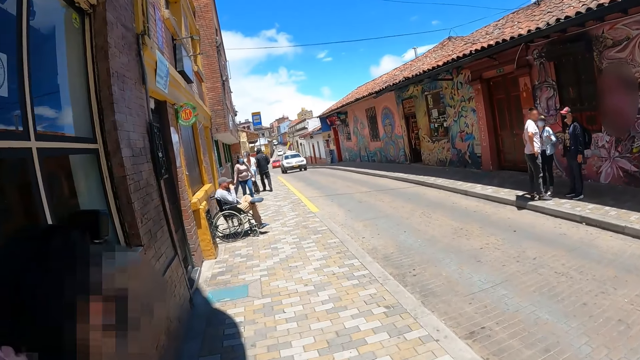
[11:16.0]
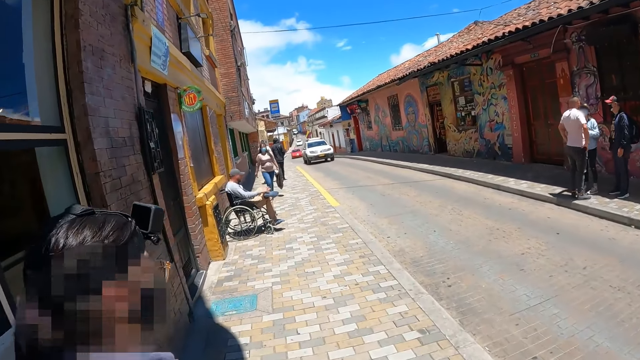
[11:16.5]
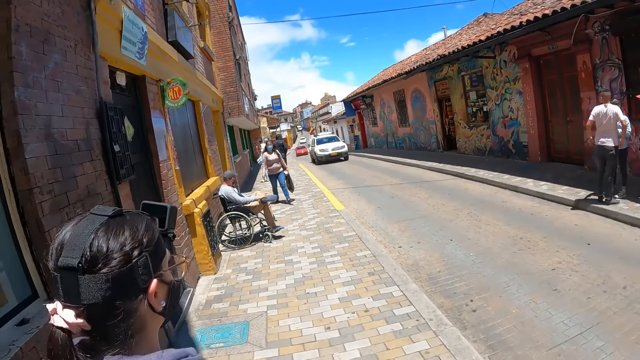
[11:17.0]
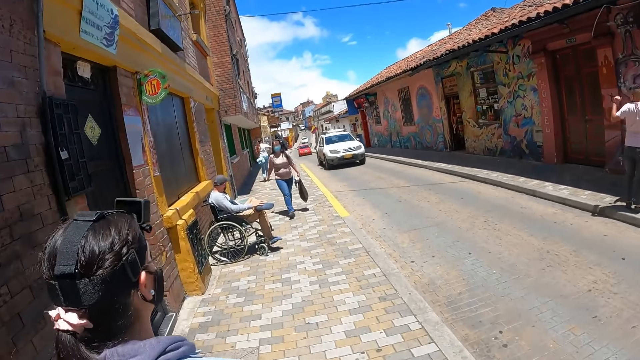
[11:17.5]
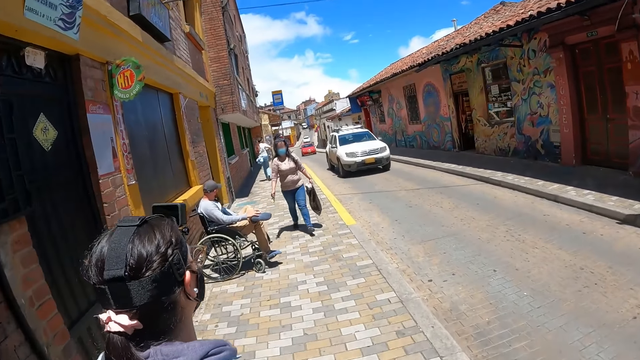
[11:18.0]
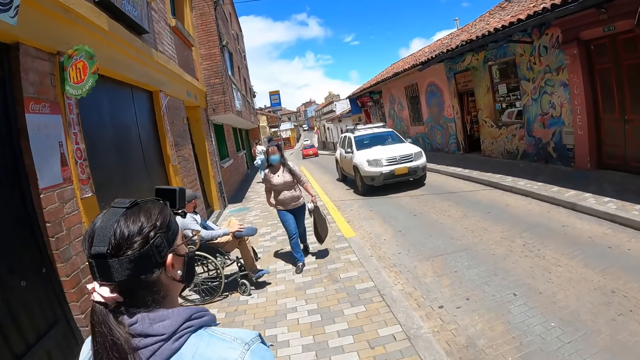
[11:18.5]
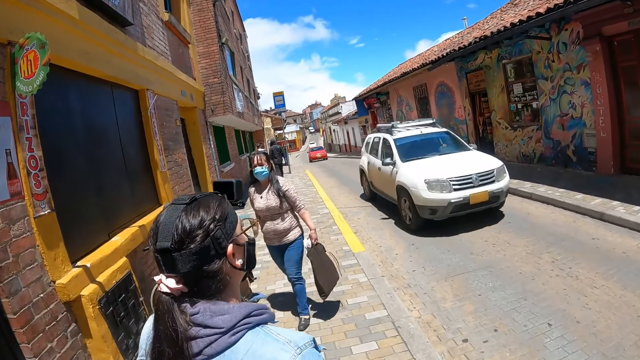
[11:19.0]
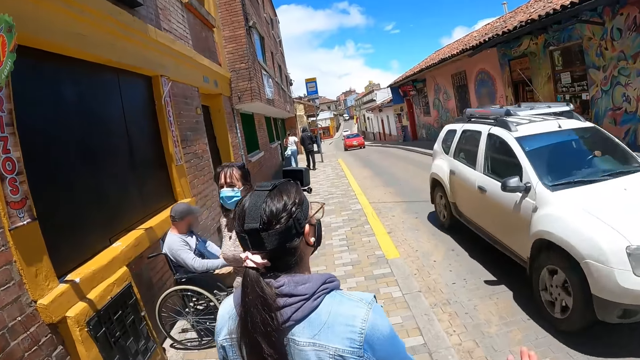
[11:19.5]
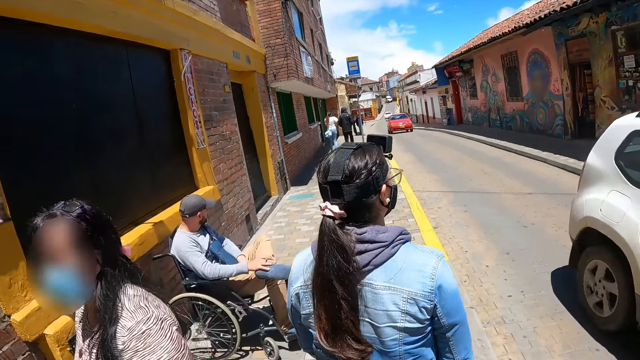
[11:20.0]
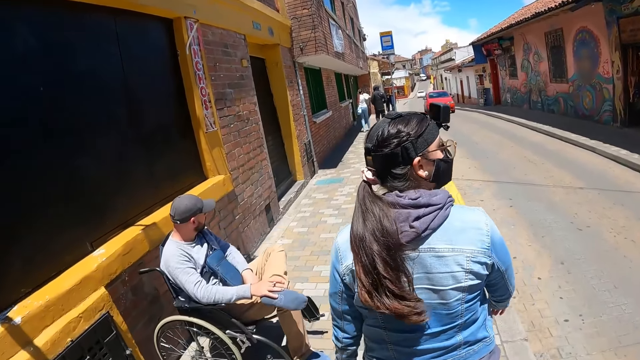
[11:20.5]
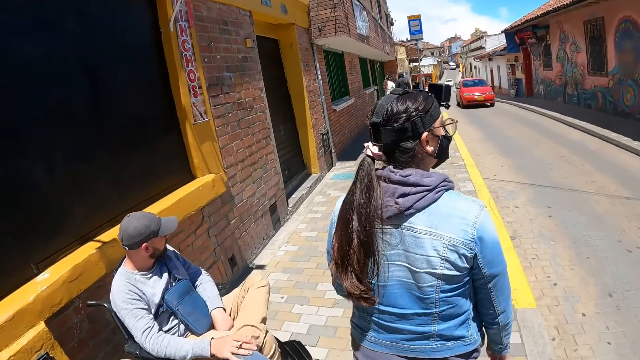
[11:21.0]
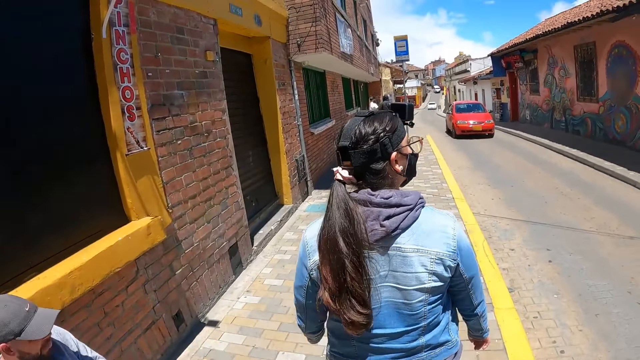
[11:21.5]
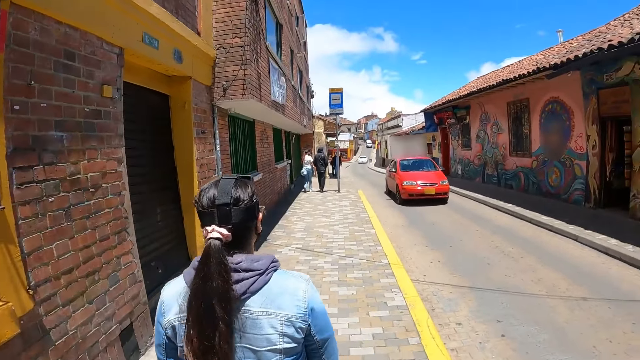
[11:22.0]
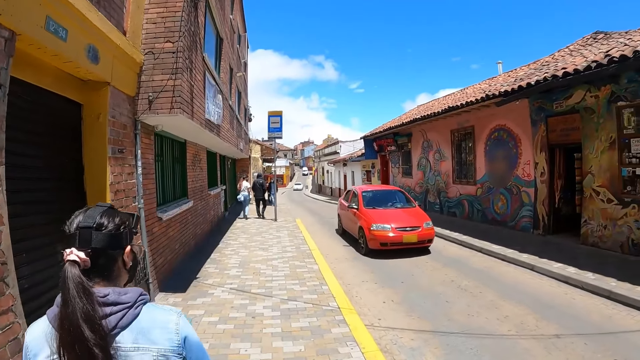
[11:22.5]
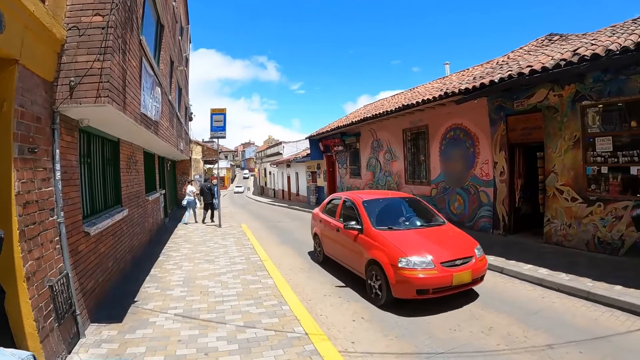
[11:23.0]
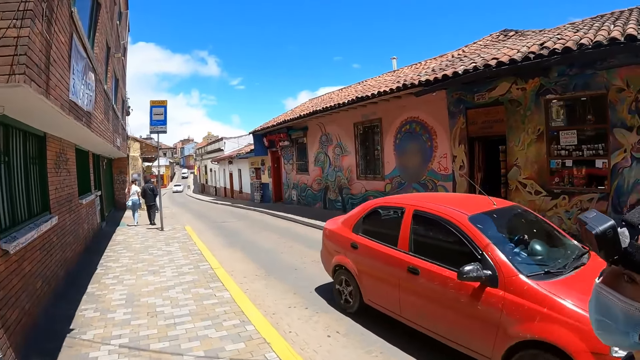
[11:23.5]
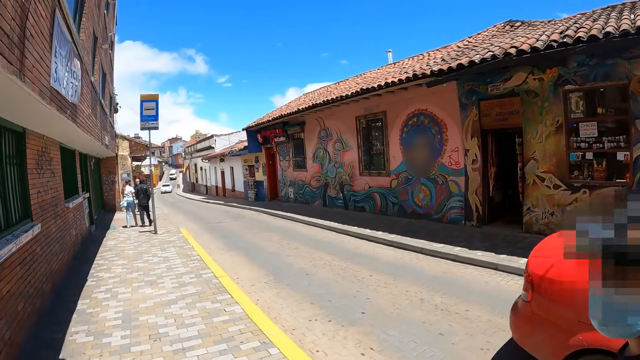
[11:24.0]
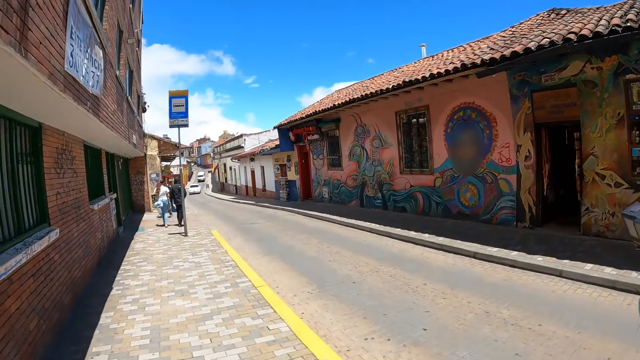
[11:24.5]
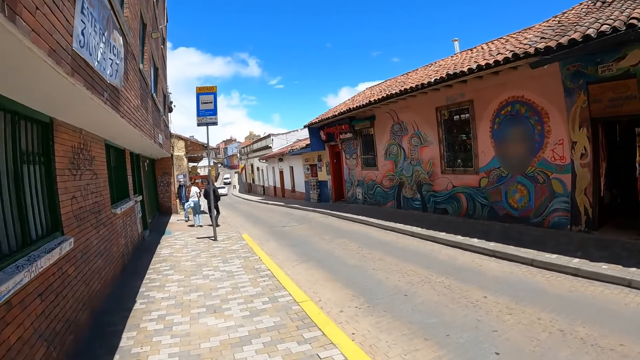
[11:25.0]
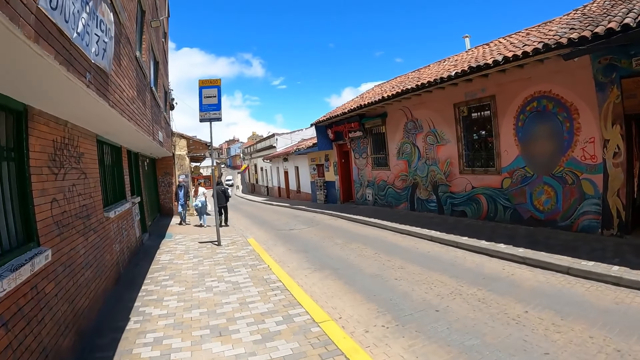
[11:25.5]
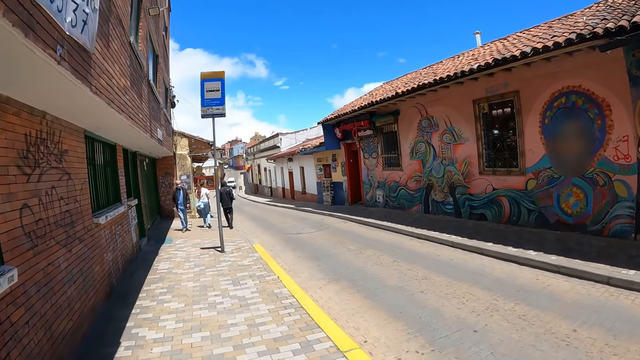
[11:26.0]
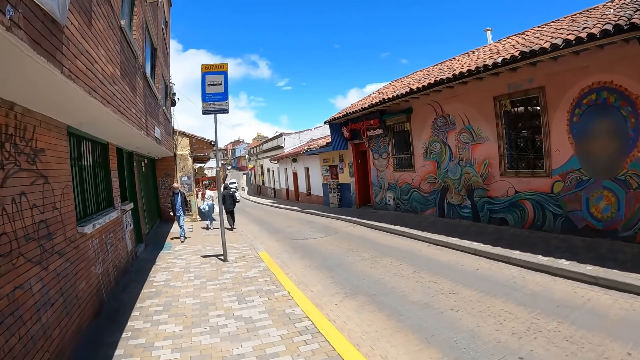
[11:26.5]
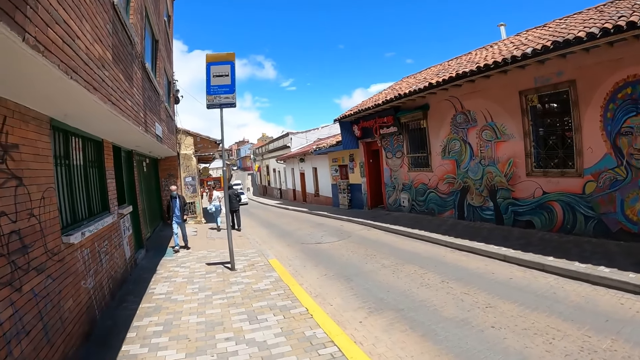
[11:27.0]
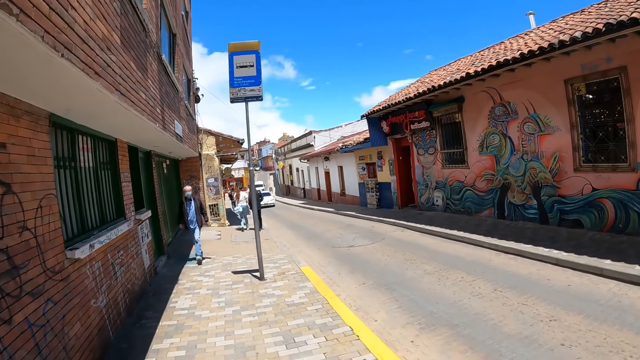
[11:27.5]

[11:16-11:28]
The camera wearer walks on the pavement.

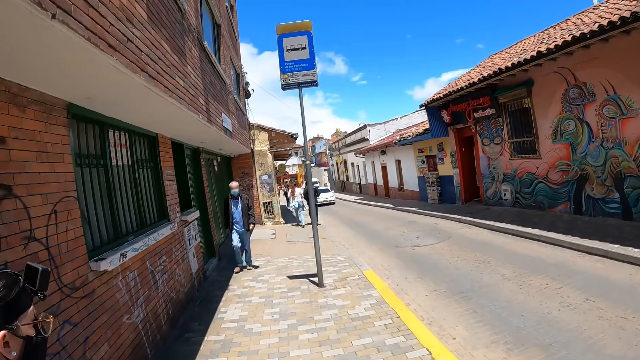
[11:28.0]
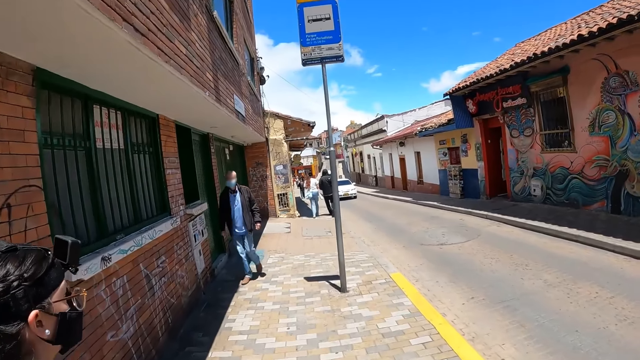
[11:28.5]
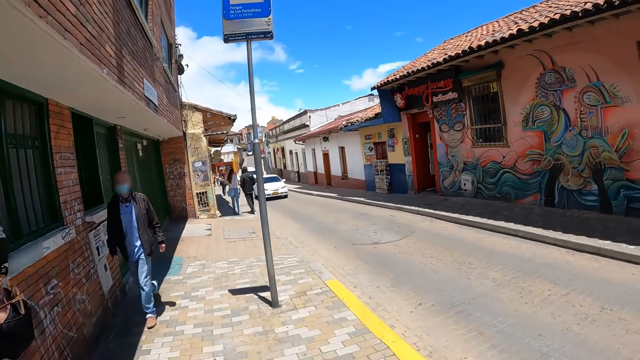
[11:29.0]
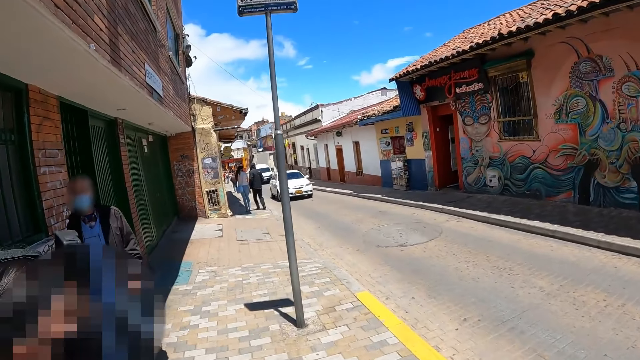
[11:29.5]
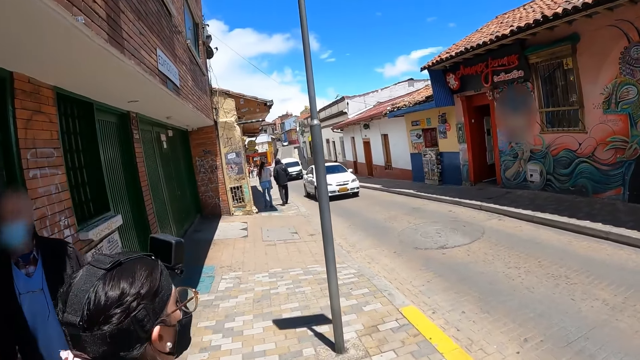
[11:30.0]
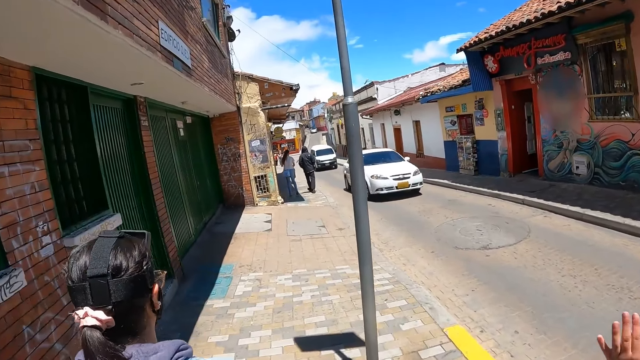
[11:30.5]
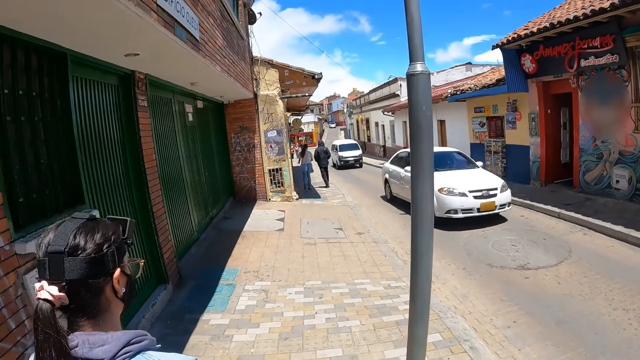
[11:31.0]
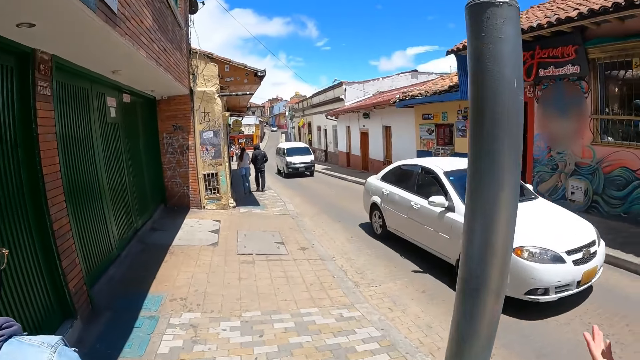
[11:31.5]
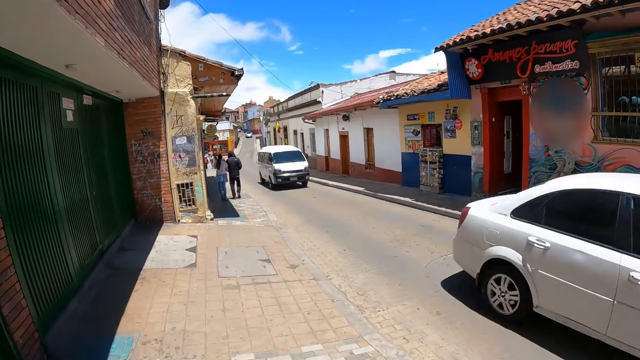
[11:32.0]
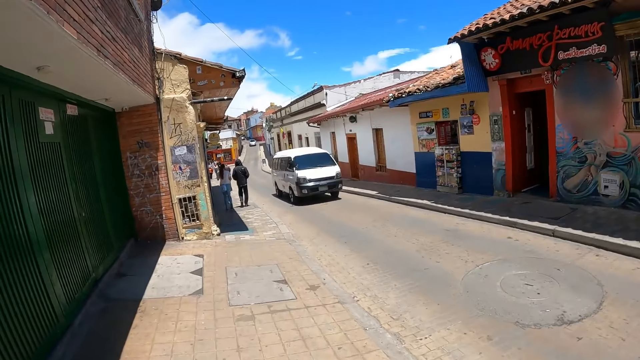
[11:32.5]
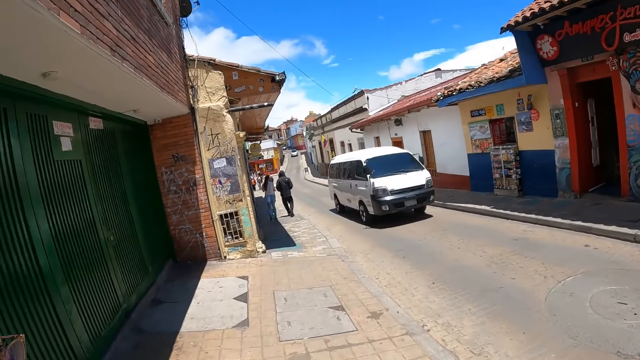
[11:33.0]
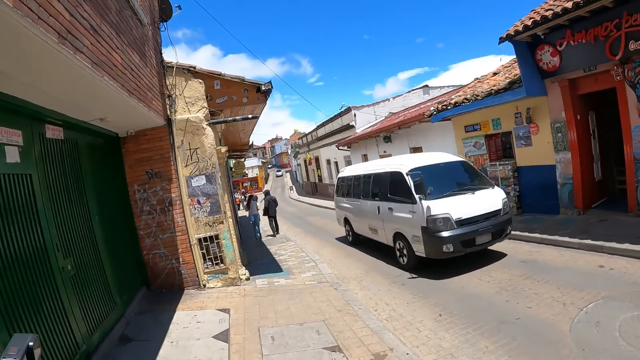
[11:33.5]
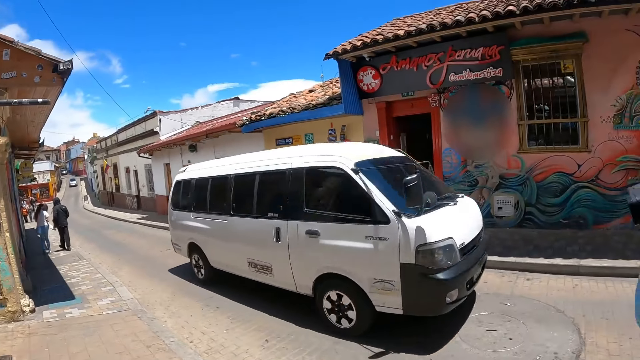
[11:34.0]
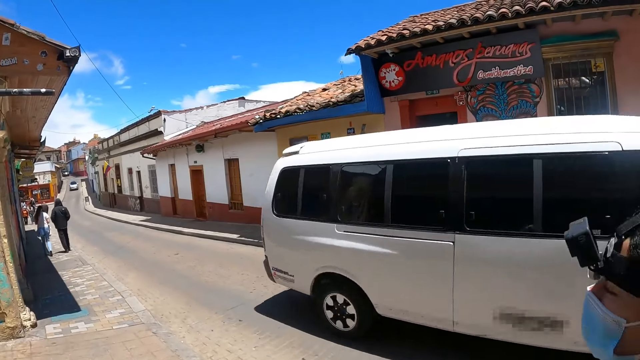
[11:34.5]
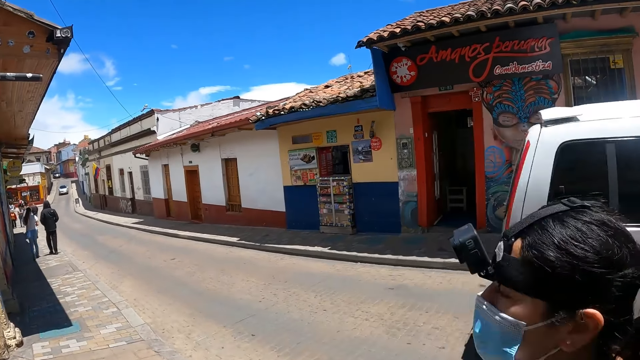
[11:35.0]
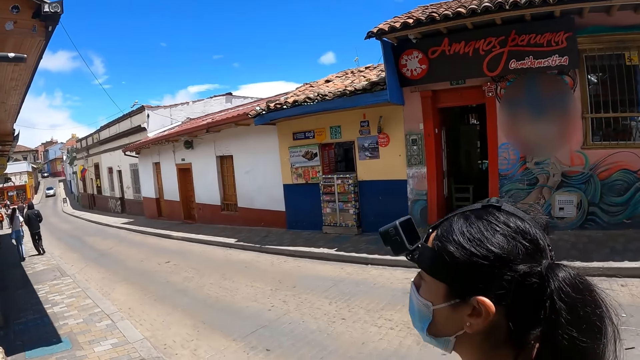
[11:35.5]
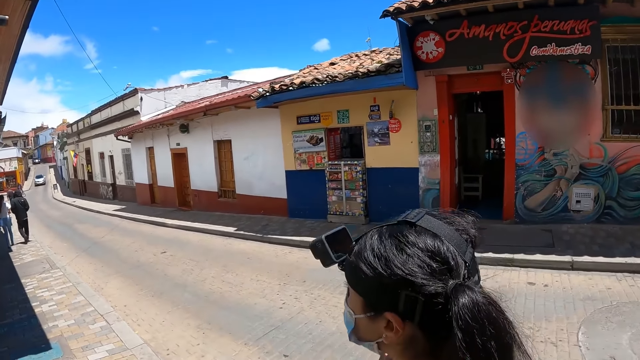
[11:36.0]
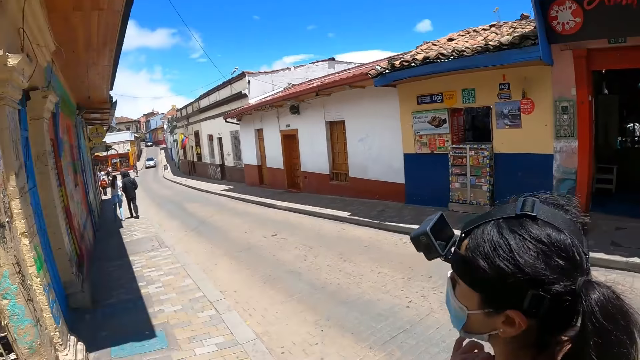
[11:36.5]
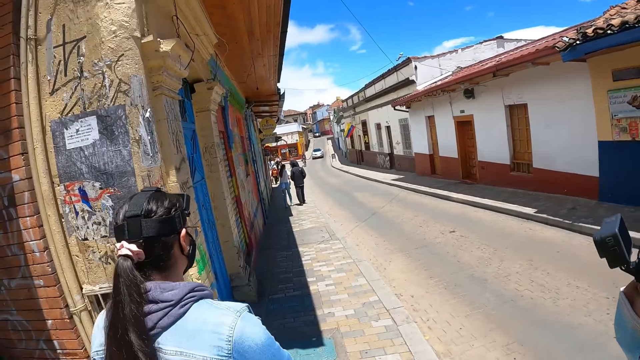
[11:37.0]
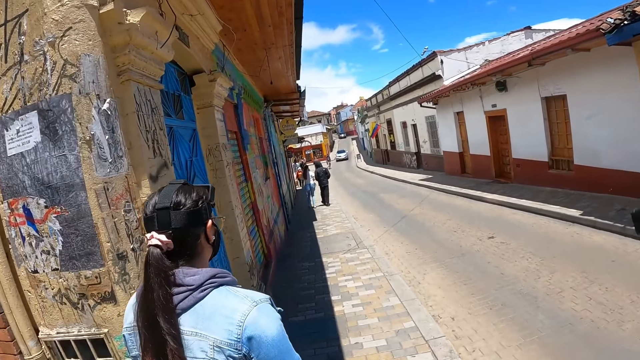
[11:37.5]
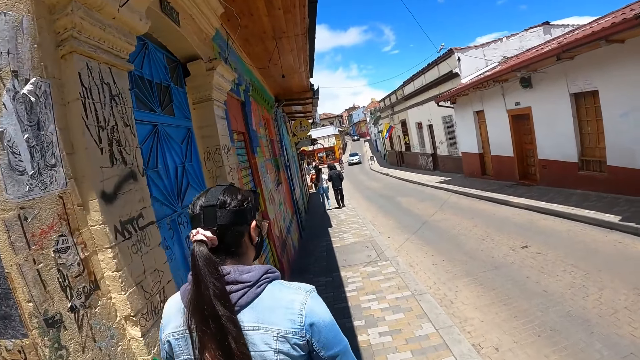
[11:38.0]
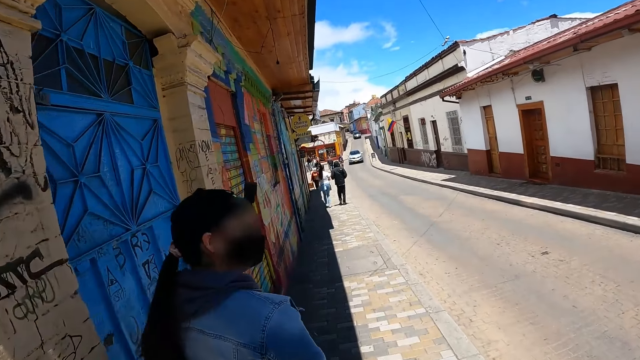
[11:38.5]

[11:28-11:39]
A person interacts with another person.
